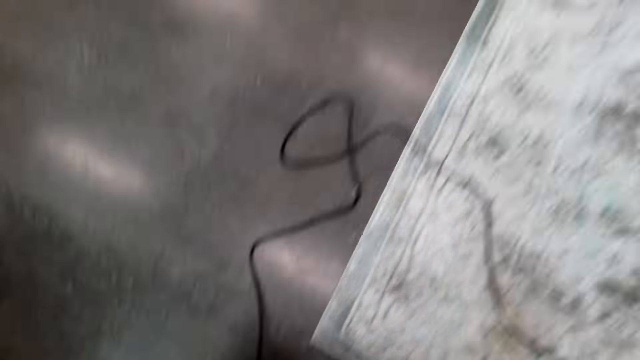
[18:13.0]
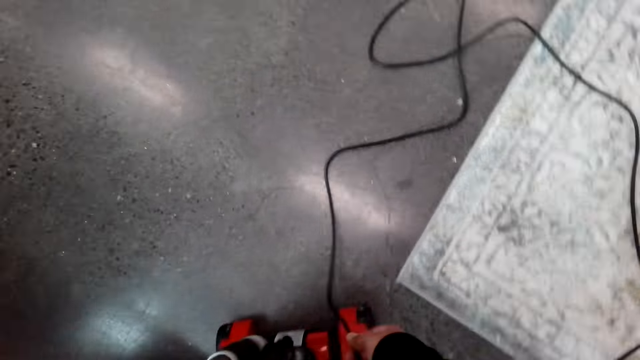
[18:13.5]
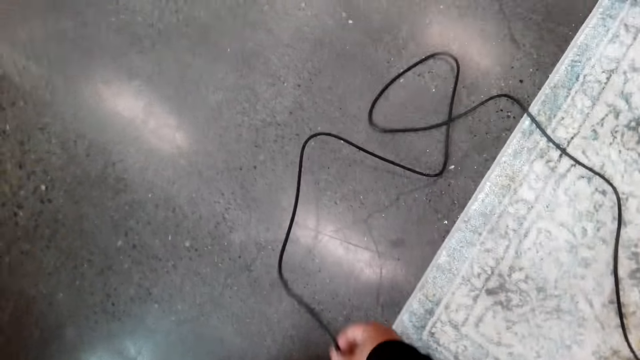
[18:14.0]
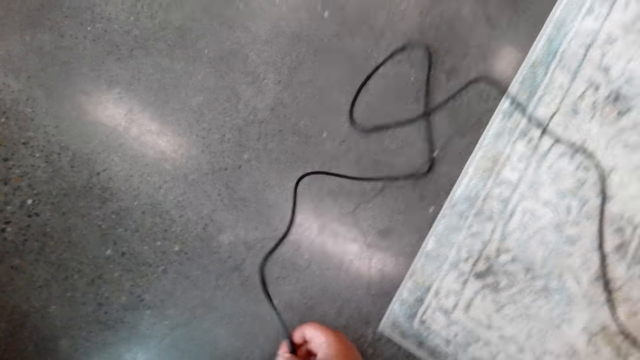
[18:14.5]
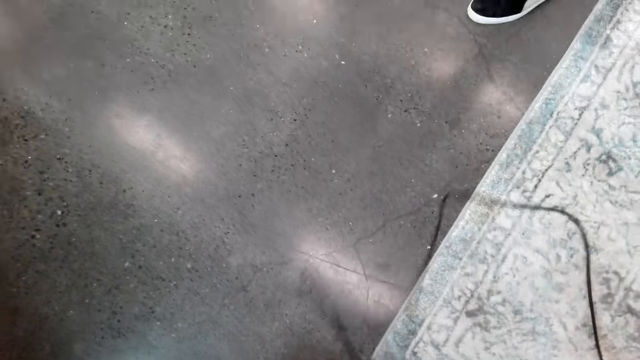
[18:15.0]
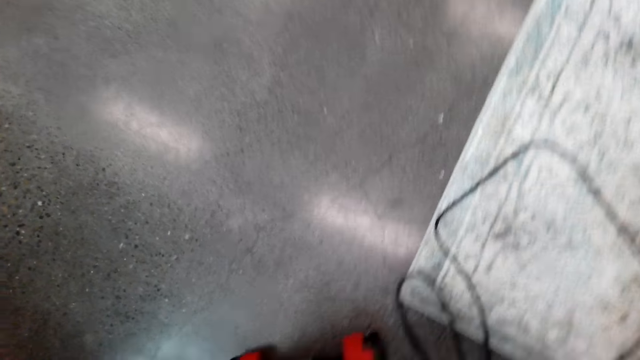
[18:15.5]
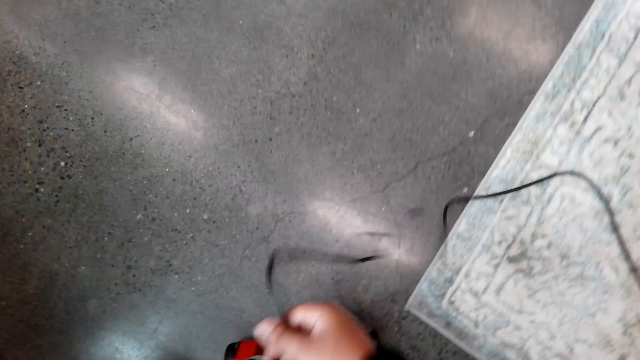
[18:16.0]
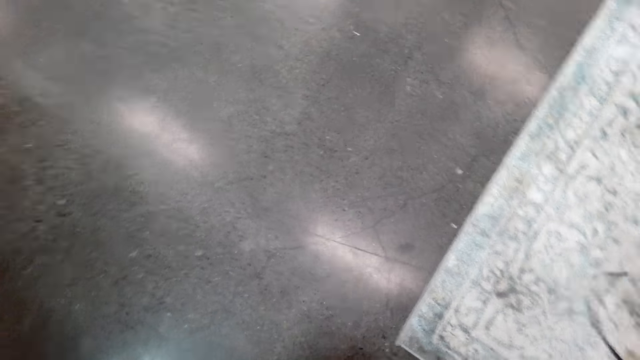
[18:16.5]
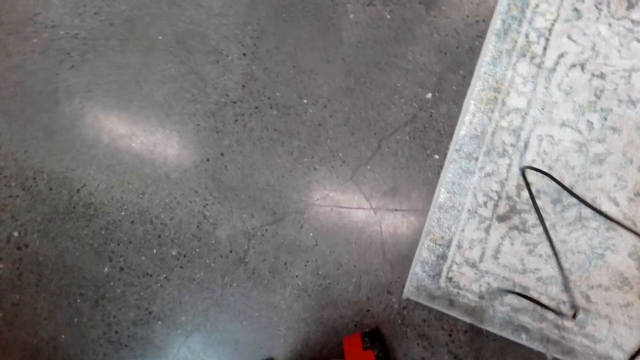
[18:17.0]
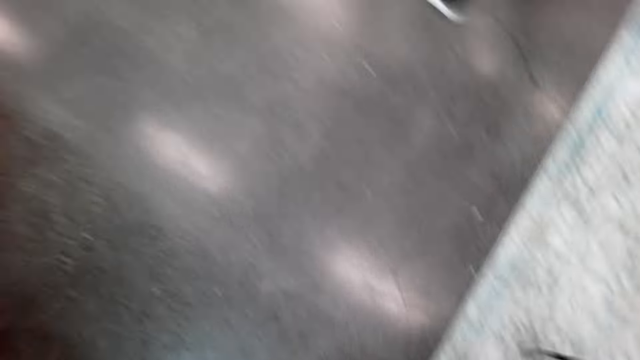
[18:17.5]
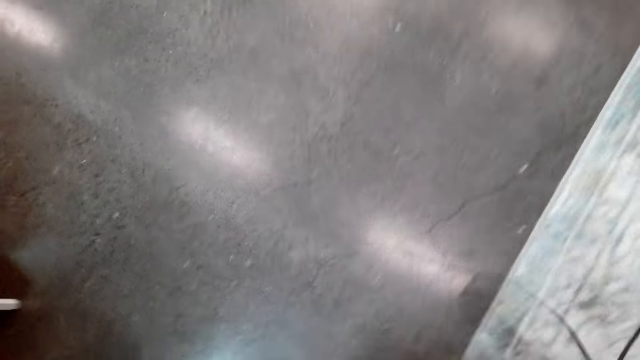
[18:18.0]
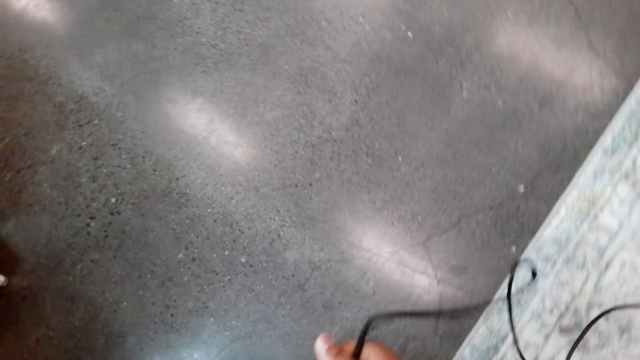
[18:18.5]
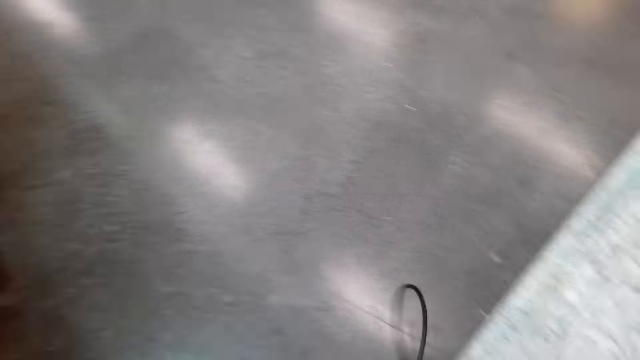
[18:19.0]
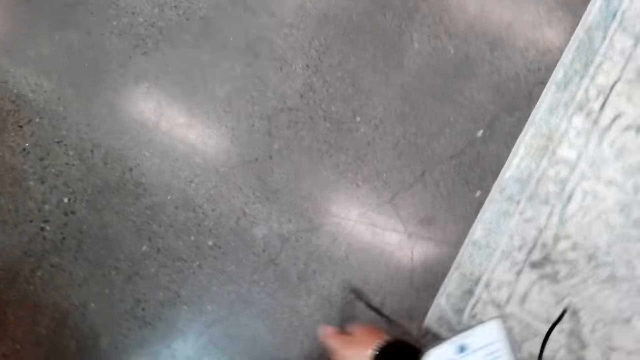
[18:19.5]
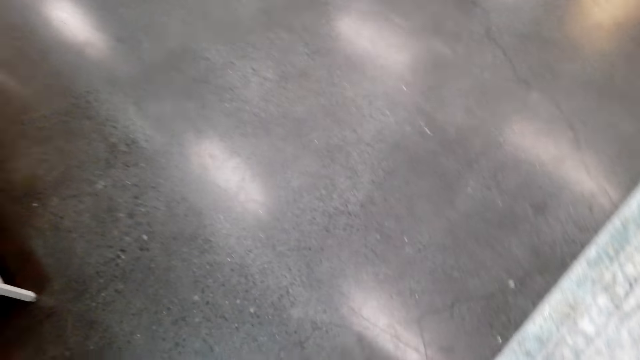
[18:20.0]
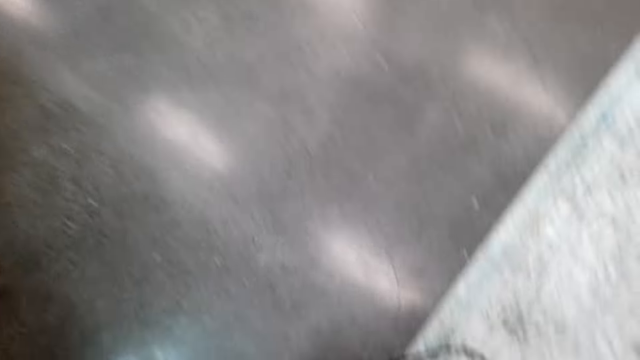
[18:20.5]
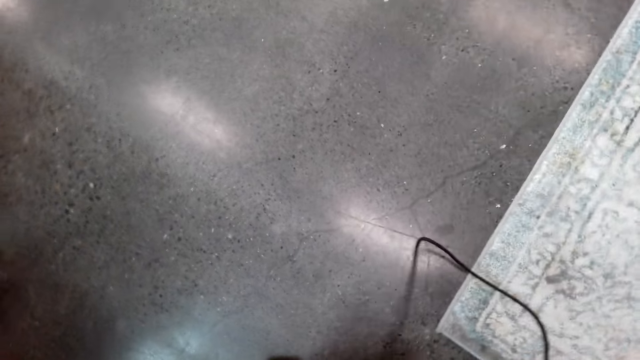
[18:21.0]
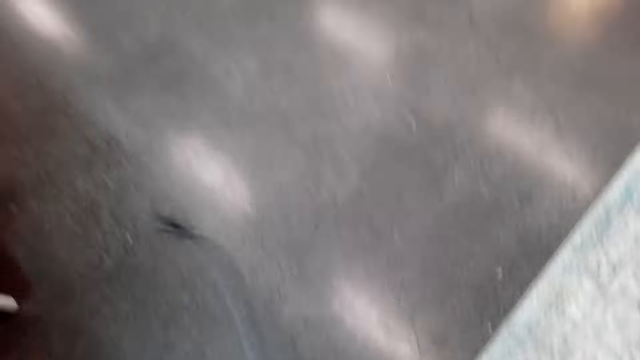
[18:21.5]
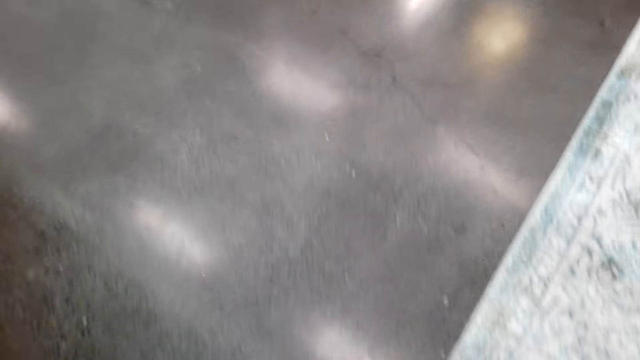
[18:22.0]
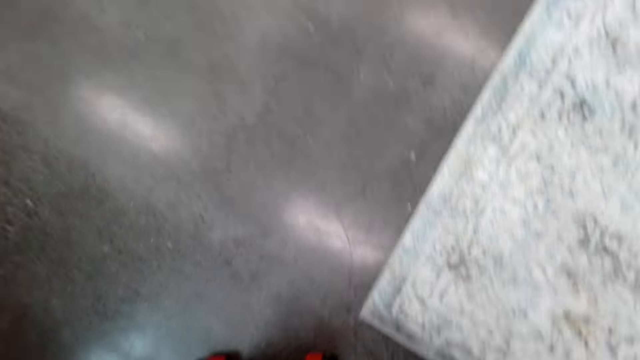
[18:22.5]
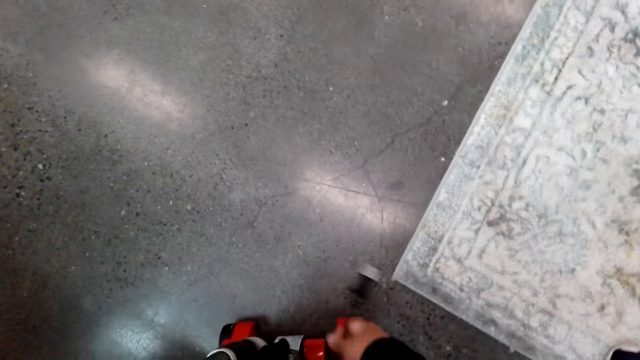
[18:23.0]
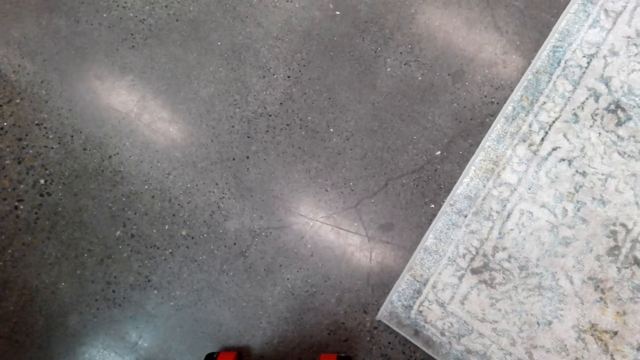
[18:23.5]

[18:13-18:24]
A man walks. The camera wearer moves the vacuum cleaner cable. They fold the vacuum cleaner cable.

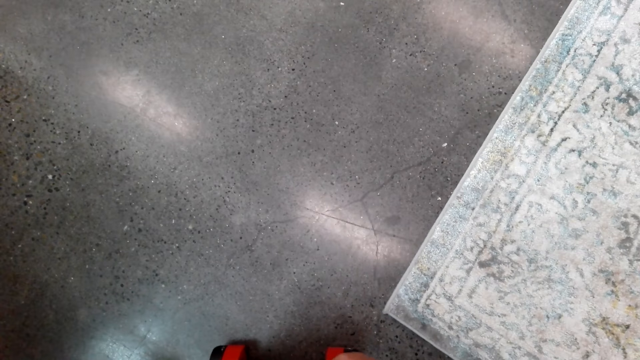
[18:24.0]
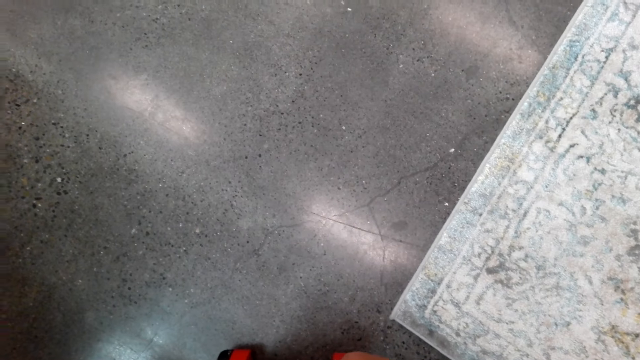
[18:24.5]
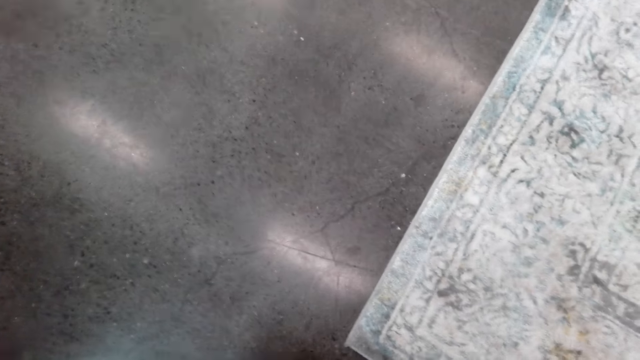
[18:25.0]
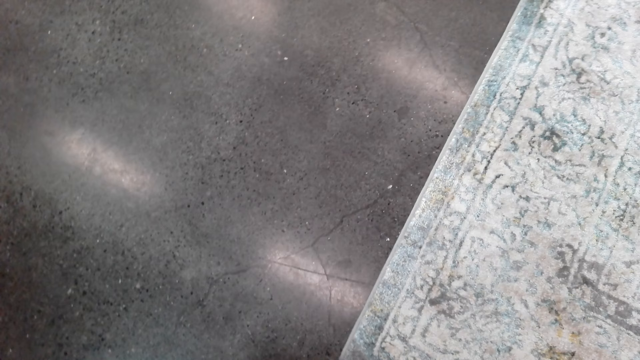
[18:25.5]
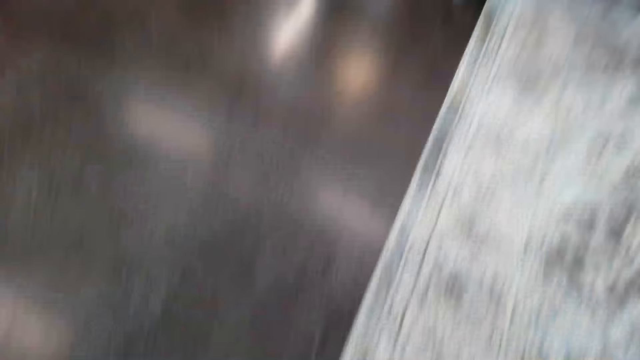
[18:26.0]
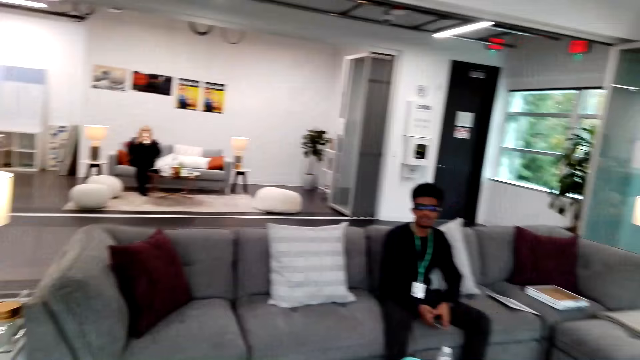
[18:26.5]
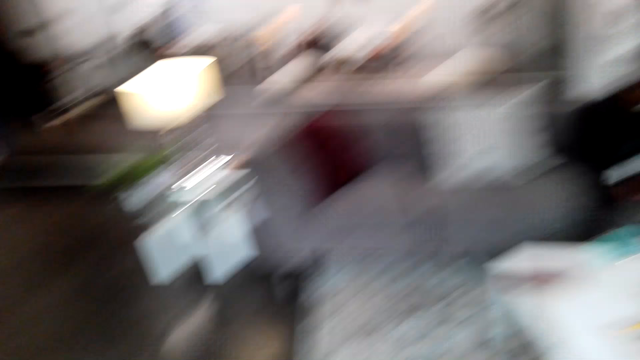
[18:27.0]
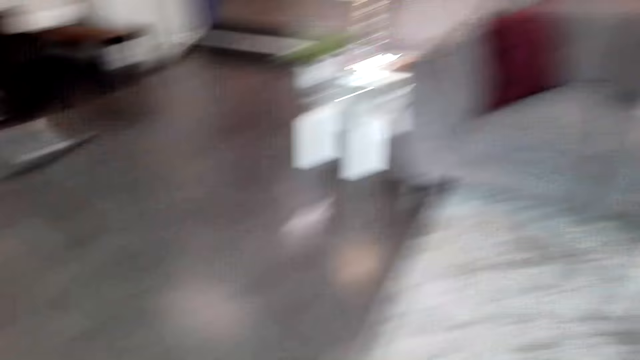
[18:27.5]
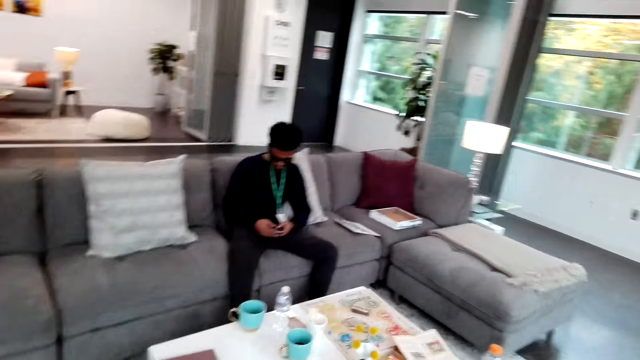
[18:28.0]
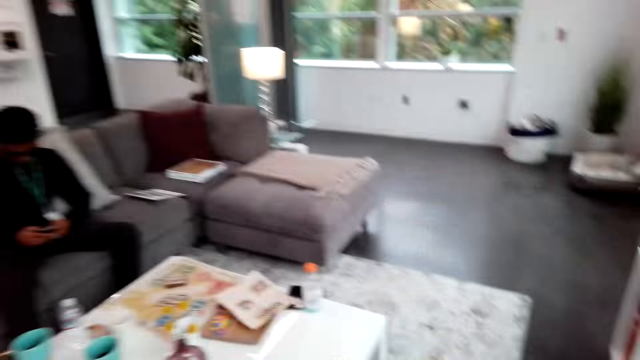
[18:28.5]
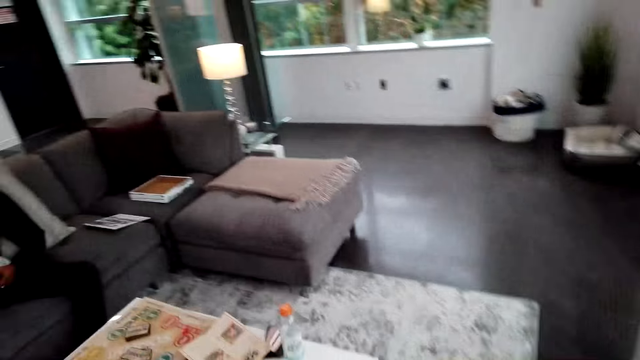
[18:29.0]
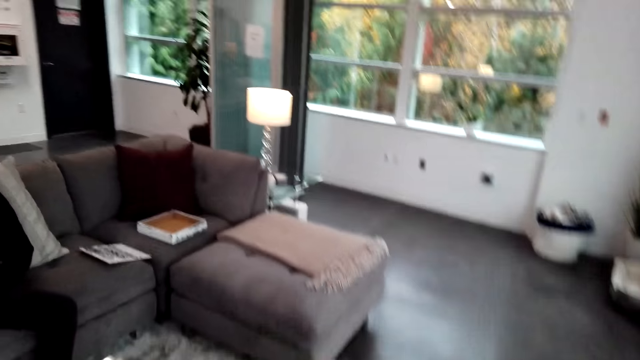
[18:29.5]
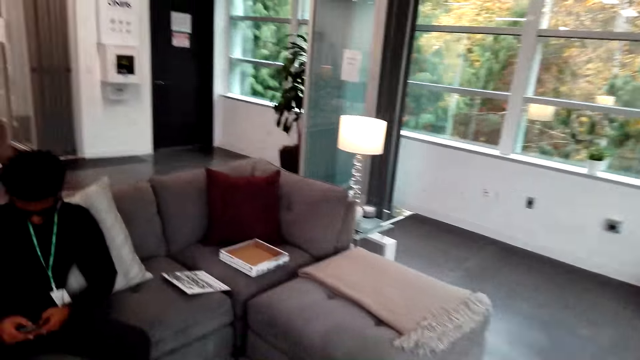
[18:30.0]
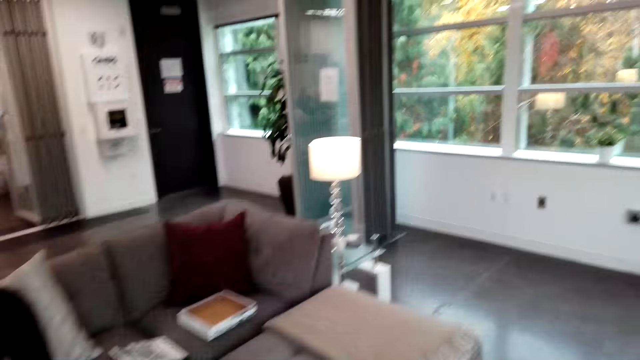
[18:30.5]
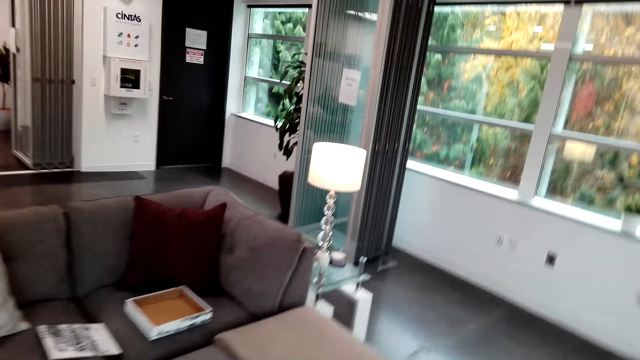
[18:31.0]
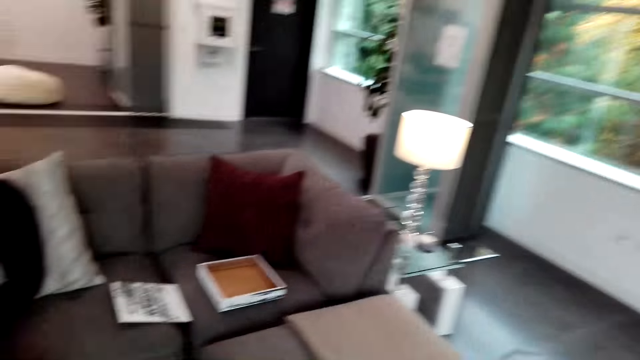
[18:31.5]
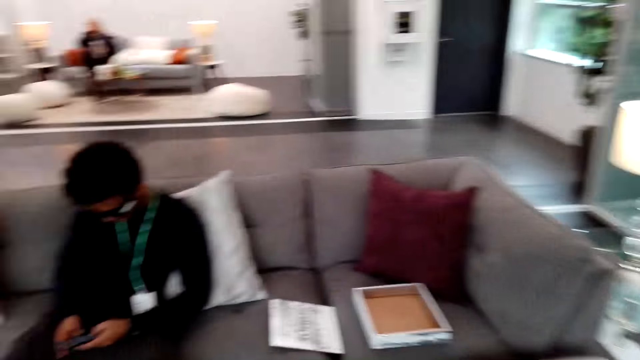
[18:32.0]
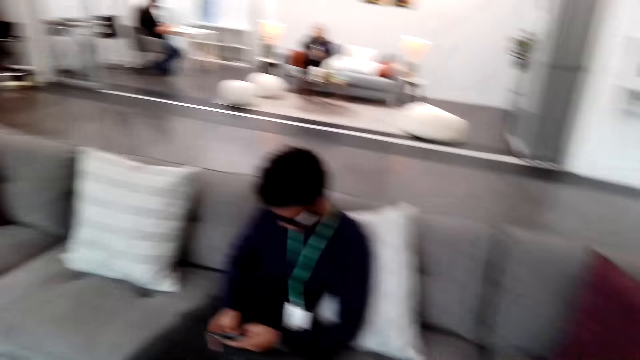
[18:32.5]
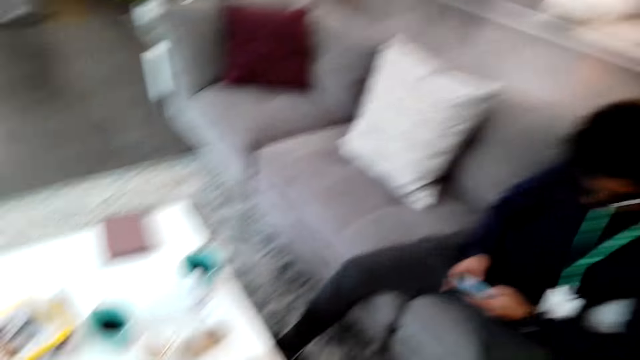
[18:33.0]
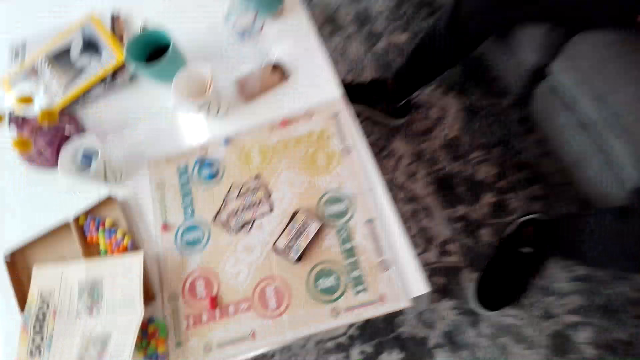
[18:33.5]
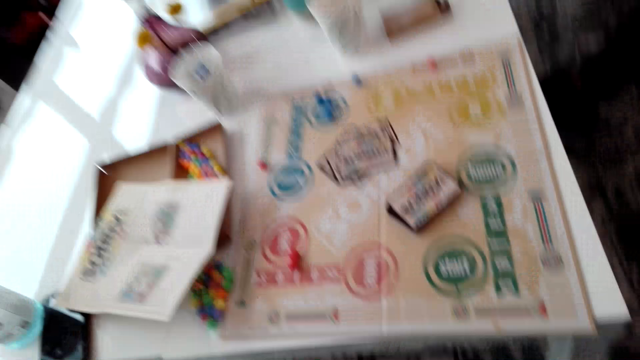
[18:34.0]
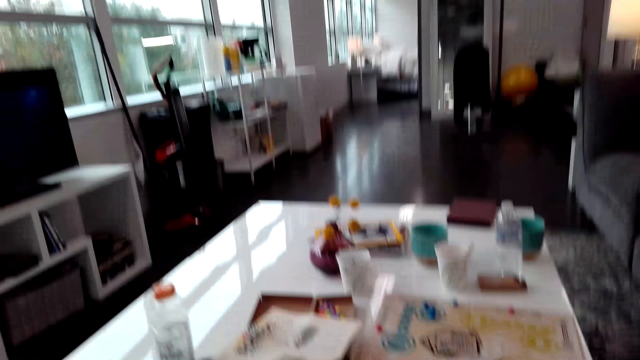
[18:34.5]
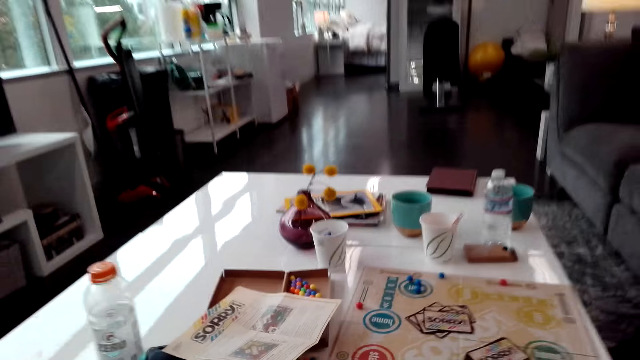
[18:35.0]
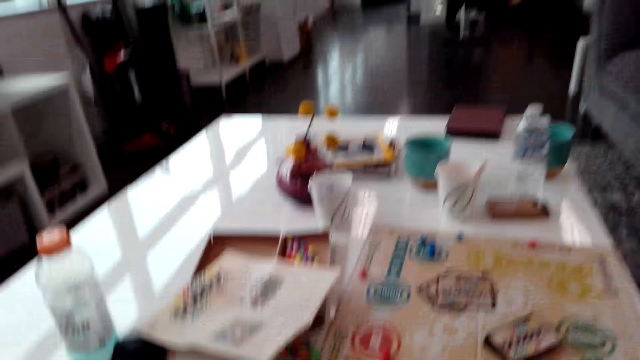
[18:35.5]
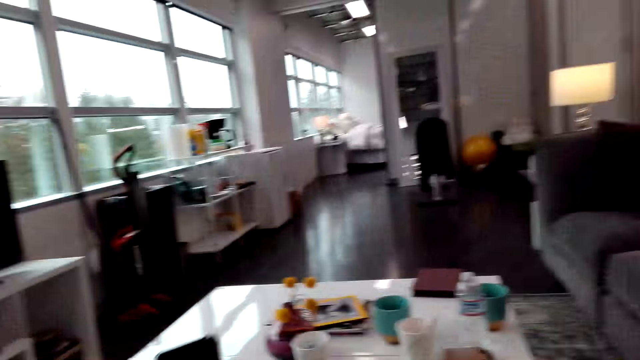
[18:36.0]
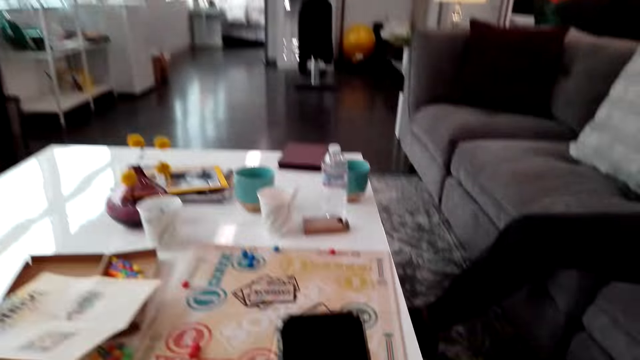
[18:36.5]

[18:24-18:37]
The camera wearer walks. They look at a man. The man looks at a phone. The camera wearer walks towards the seat. They sit down.
